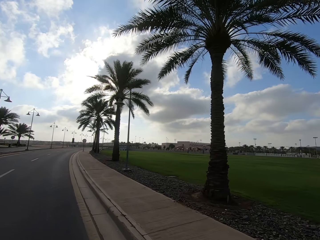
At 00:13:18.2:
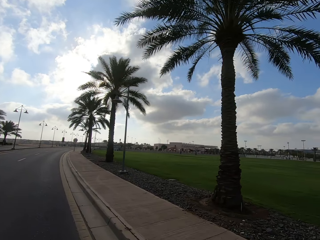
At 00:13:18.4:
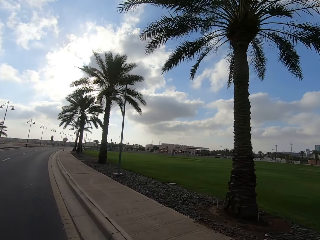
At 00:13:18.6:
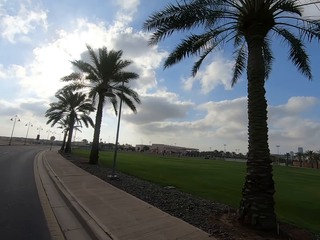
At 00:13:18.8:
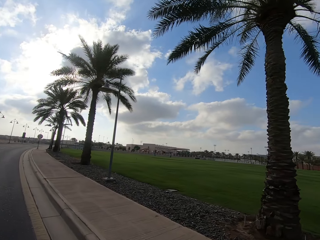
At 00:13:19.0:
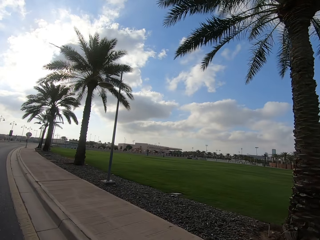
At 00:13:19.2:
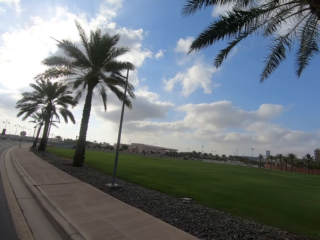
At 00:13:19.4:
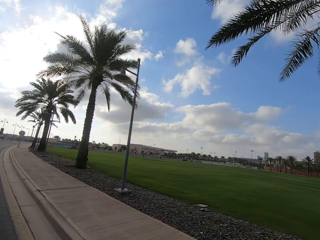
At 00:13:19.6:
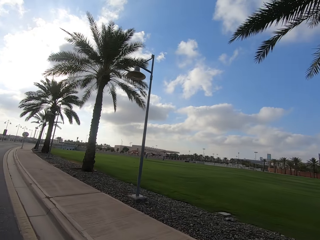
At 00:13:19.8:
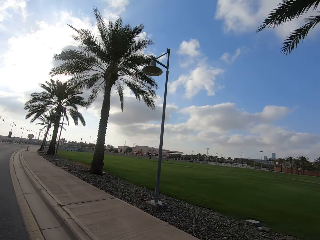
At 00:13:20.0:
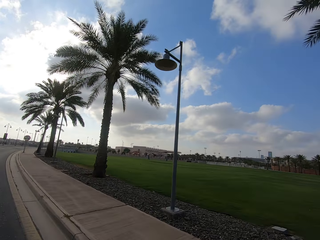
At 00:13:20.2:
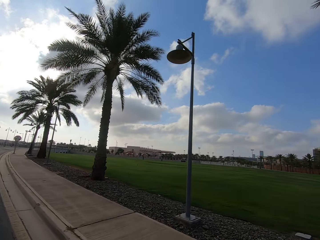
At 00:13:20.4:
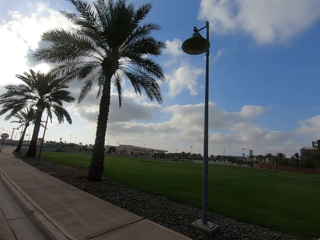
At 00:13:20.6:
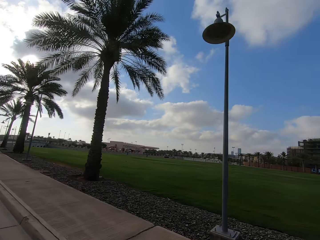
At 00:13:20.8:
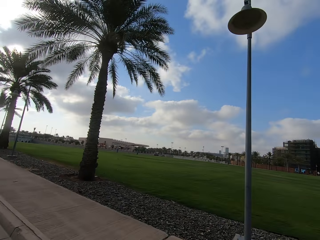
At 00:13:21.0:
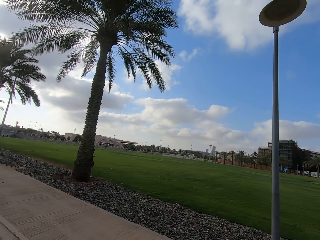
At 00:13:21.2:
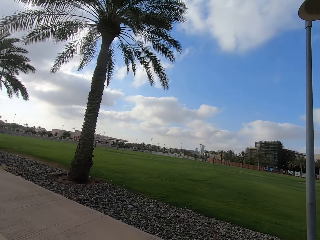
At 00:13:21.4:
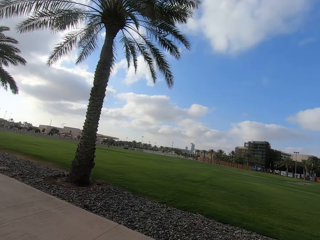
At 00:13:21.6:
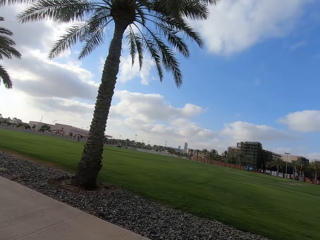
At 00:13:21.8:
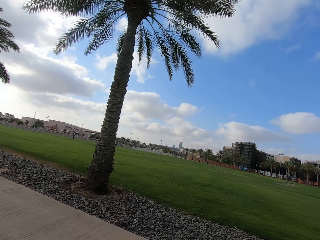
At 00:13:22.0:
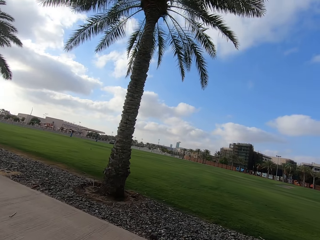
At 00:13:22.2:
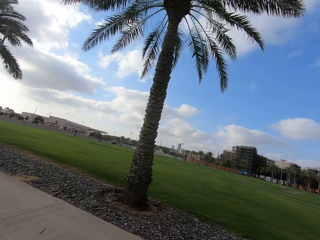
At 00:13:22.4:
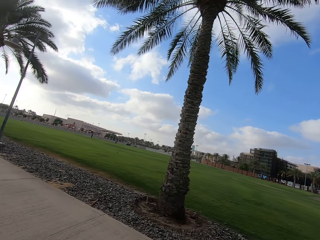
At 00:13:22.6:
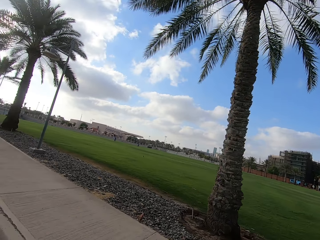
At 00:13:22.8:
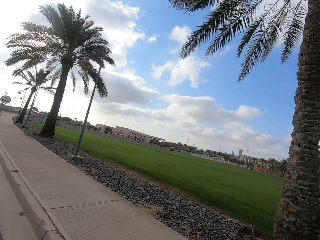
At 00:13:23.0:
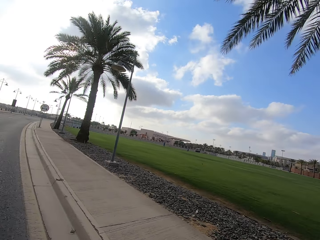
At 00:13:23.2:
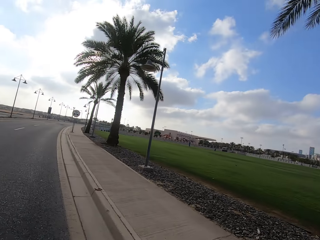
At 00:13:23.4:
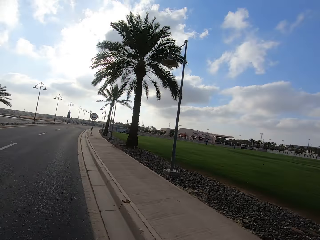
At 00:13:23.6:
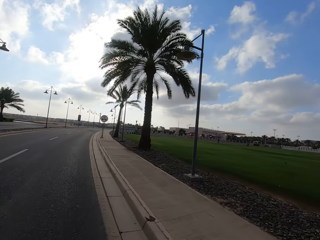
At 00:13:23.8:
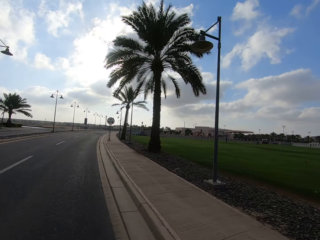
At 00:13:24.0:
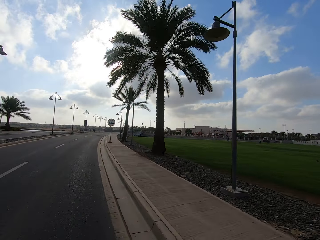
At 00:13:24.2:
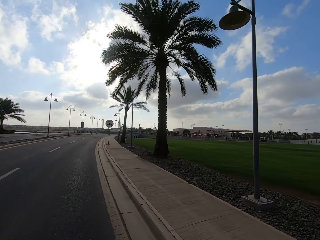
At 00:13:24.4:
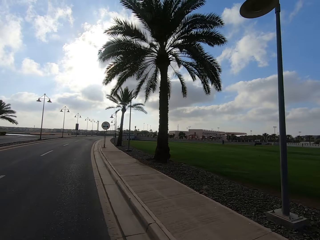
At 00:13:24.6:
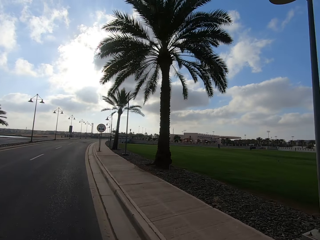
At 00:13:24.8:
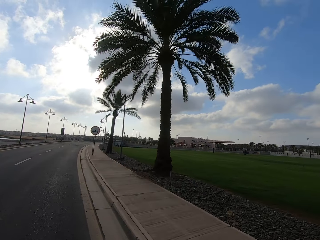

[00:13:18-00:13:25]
The camera wearer looks at a compound.

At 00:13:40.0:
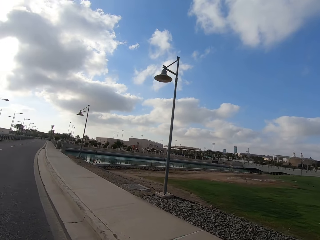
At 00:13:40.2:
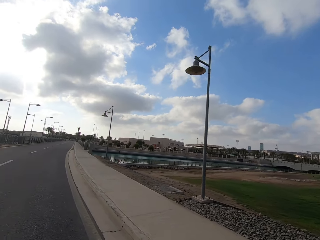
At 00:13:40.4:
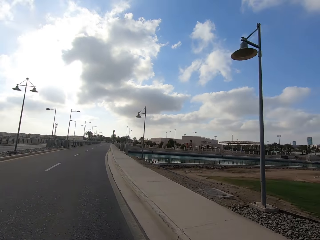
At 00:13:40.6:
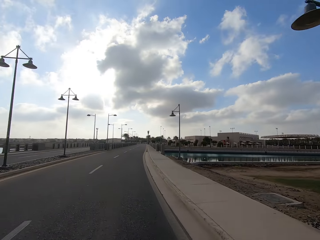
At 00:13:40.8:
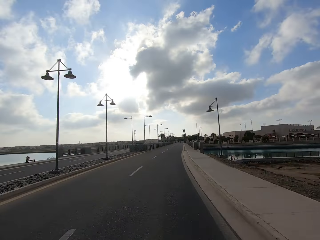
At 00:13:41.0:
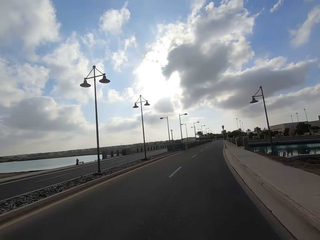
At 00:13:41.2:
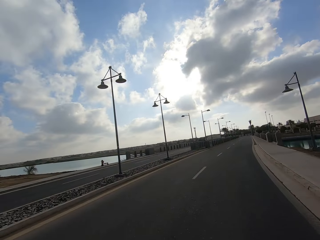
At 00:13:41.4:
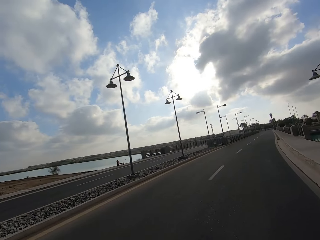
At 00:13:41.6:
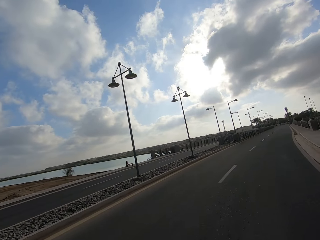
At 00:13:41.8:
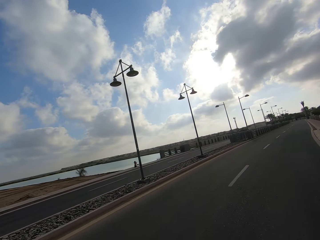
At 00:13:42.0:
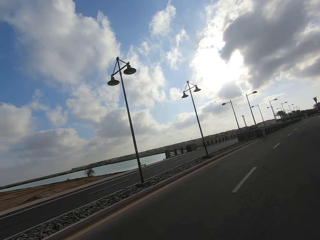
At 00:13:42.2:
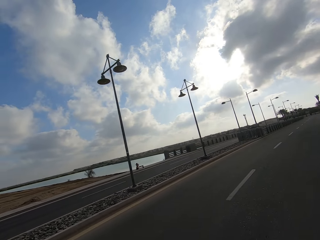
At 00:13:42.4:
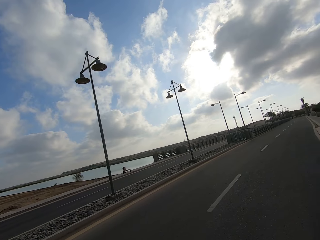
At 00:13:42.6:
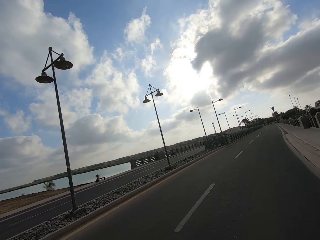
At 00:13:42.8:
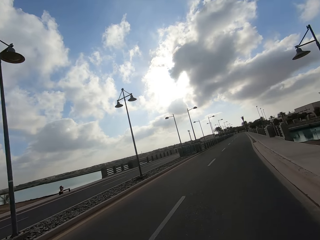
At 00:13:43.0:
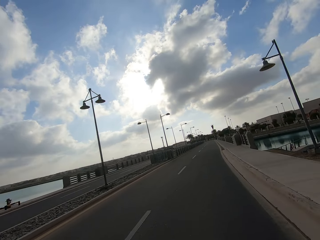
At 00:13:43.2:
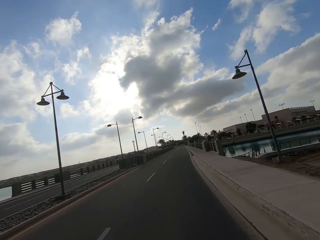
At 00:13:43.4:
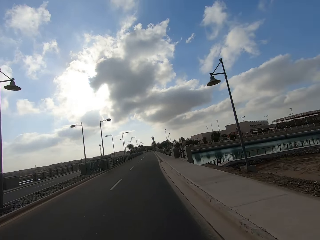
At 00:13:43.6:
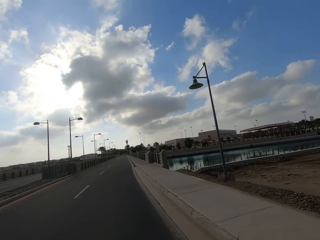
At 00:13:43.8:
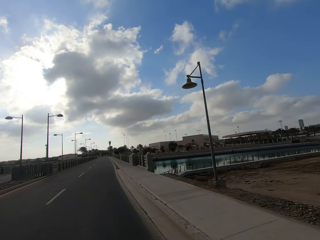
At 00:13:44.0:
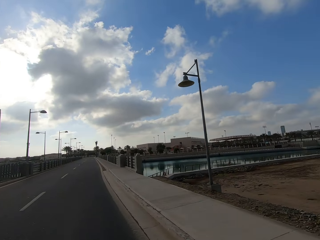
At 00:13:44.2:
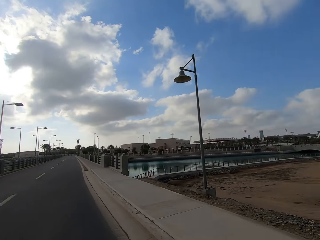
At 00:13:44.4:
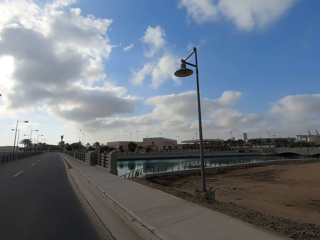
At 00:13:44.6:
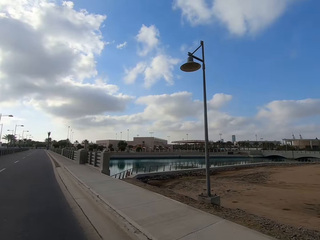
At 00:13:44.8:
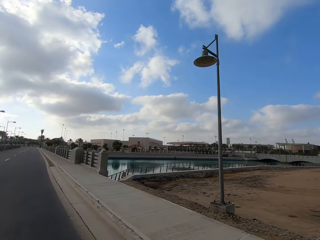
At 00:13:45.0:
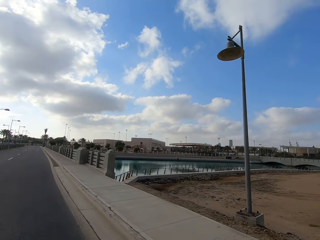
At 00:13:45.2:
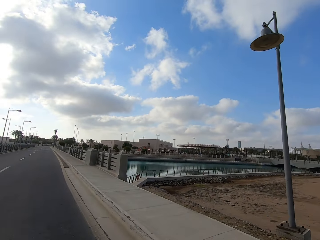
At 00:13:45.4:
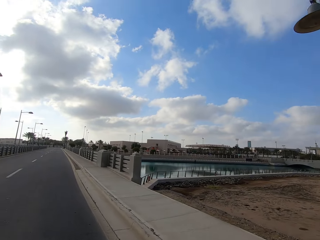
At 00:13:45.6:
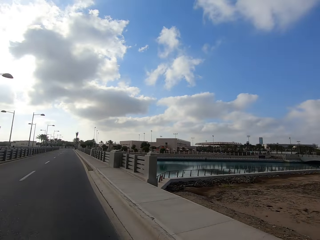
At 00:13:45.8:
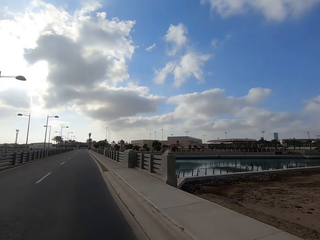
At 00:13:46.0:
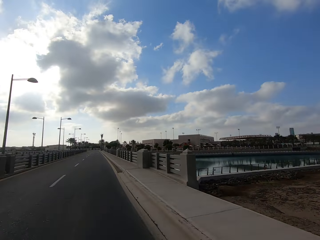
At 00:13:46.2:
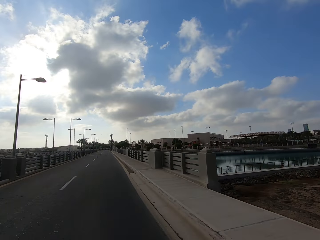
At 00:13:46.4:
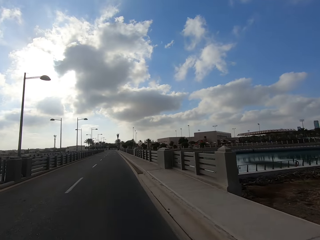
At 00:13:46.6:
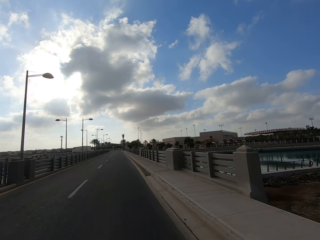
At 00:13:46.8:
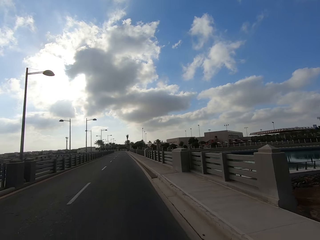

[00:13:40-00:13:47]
The camera wearer looks at the river.

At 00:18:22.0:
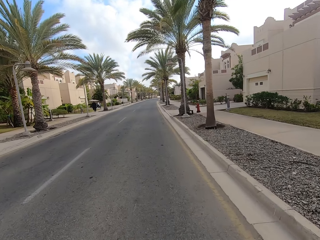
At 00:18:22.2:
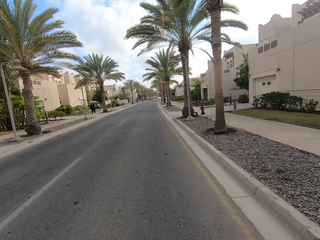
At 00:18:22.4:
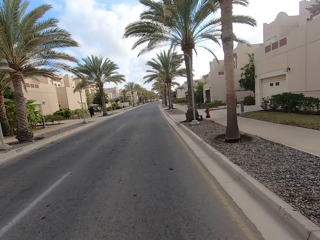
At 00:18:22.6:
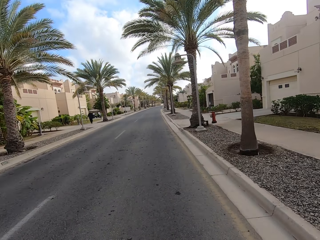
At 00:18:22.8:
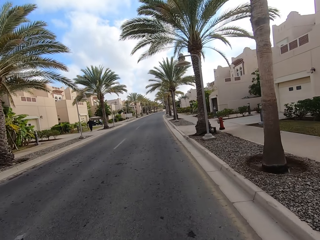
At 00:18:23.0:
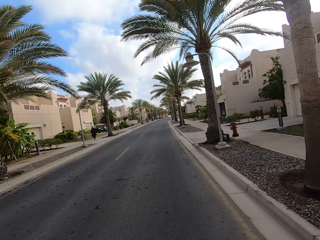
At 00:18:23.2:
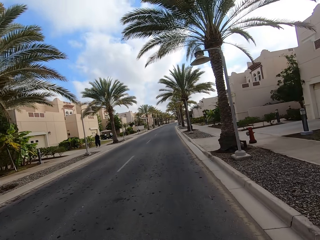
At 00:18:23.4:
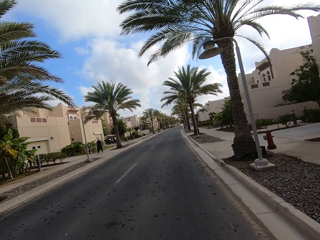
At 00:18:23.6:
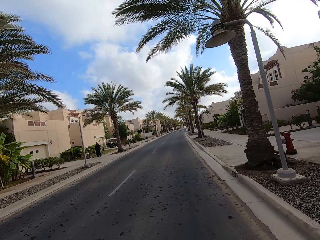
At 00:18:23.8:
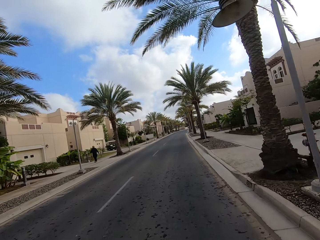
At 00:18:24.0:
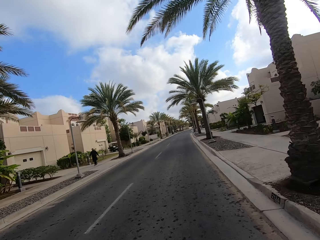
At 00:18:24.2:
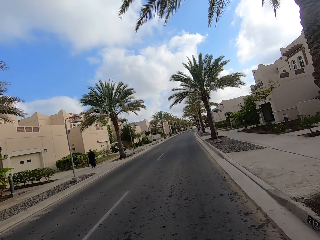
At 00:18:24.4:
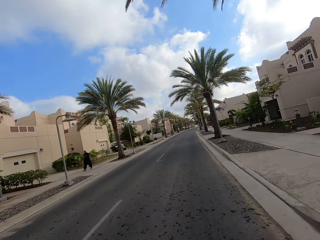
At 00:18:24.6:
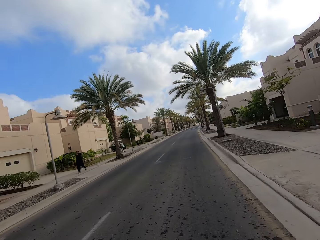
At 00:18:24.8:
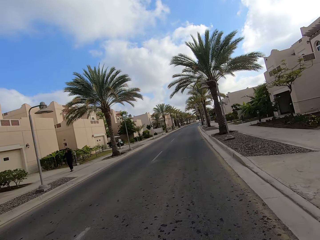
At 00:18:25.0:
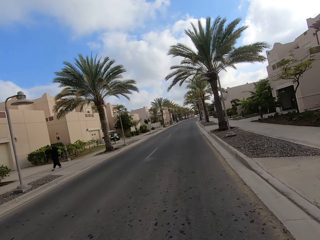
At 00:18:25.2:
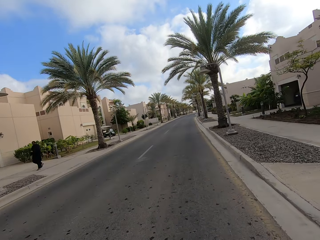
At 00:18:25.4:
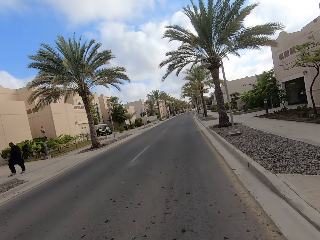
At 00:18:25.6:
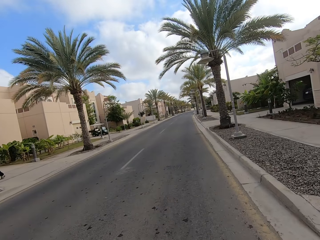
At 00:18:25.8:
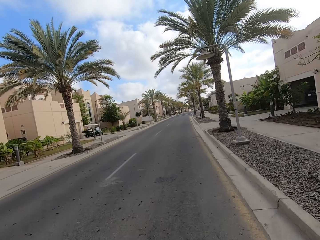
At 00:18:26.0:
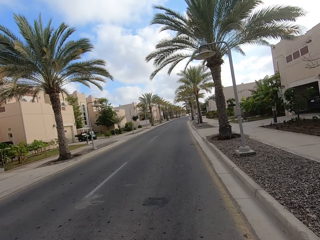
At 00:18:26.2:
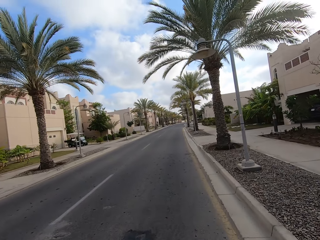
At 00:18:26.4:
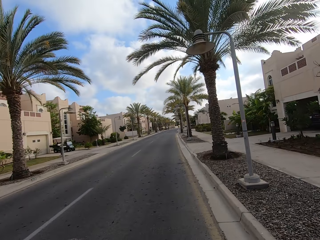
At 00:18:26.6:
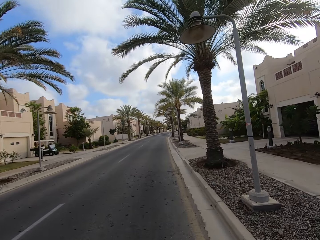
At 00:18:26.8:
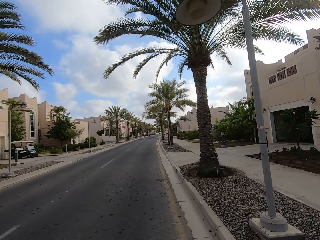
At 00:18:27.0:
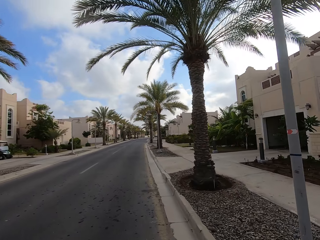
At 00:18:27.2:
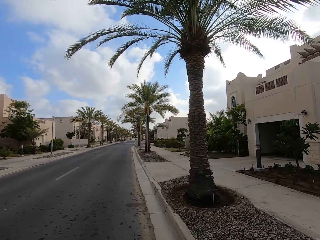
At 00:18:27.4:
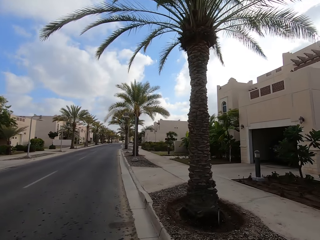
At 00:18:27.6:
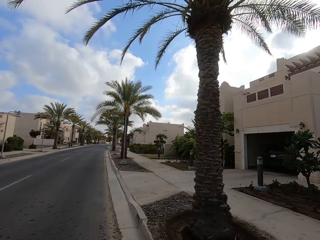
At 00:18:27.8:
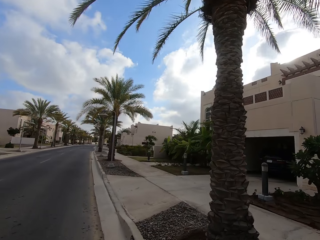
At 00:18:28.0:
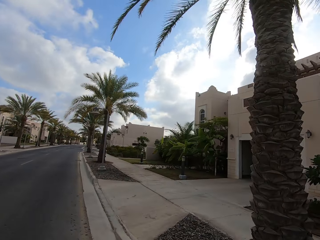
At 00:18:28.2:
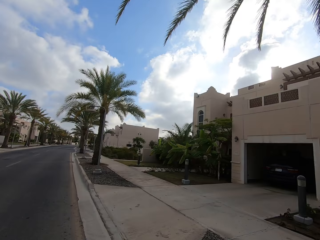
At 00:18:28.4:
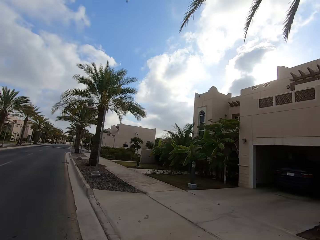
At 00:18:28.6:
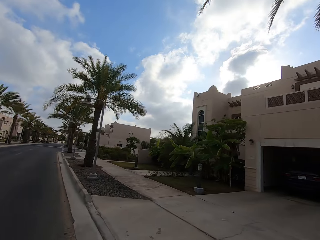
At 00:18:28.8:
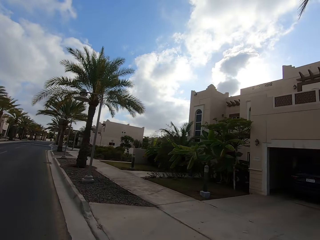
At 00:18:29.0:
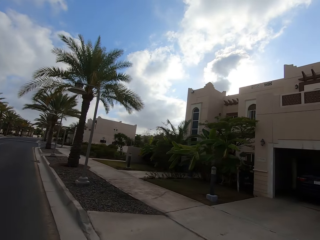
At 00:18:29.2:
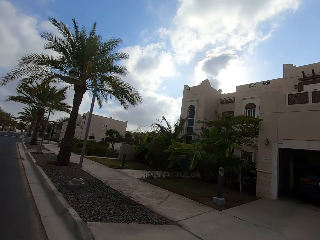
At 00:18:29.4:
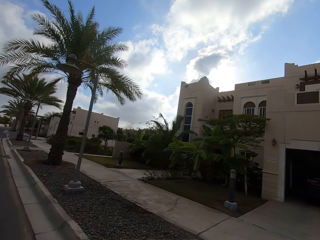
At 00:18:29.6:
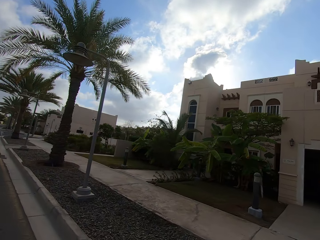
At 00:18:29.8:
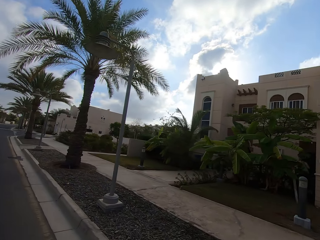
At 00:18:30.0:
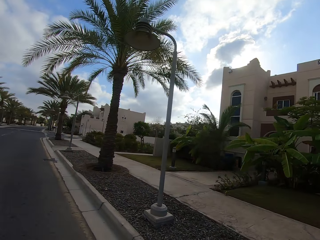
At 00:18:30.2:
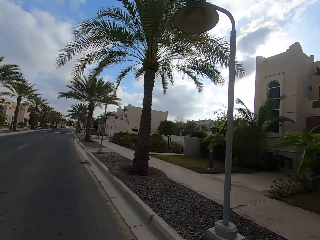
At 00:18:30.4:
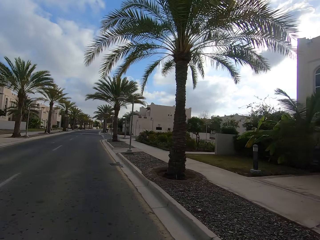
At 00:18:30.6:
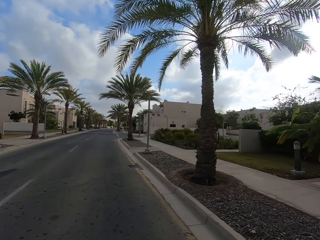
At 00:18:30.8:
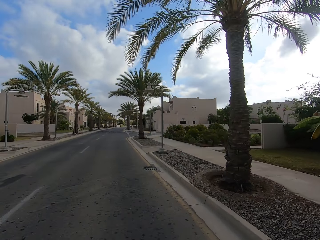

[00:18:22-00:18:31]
The camera wearer moves past a person.
